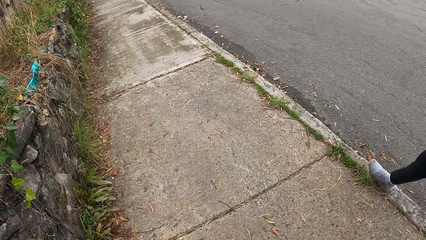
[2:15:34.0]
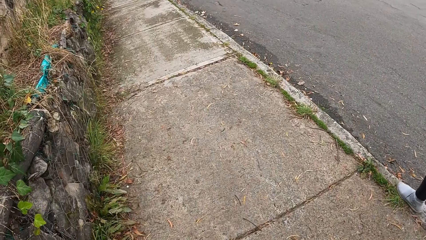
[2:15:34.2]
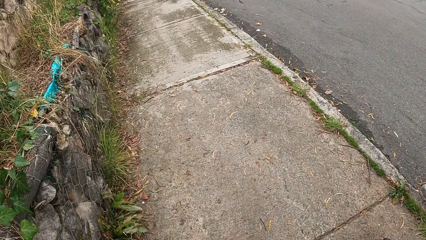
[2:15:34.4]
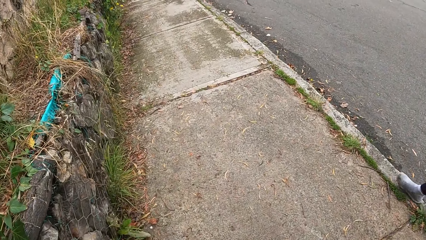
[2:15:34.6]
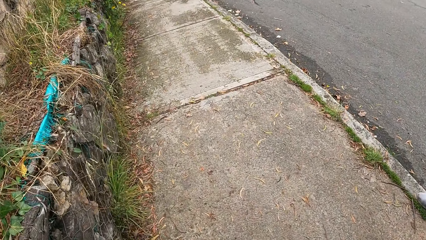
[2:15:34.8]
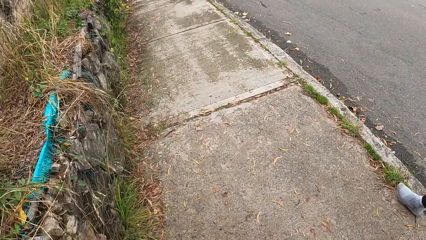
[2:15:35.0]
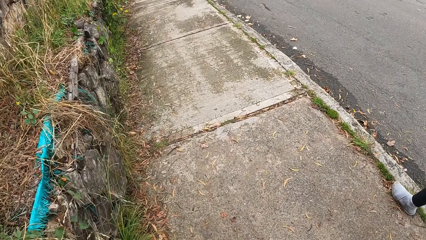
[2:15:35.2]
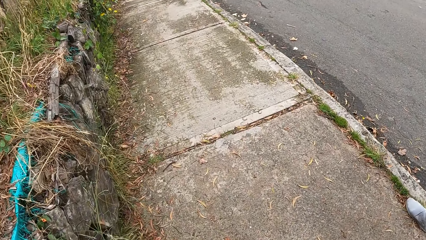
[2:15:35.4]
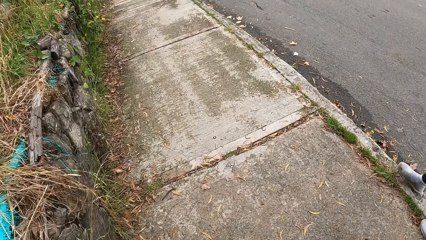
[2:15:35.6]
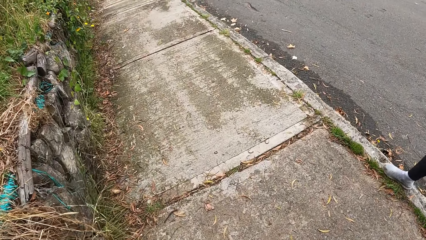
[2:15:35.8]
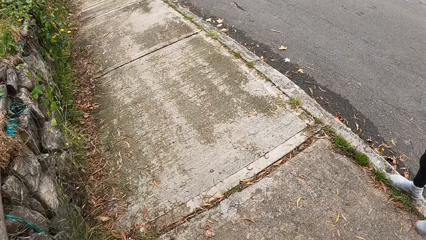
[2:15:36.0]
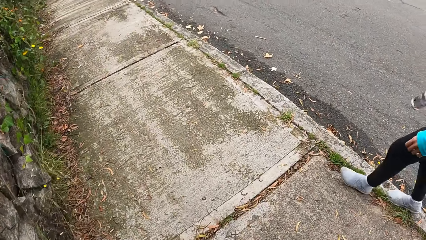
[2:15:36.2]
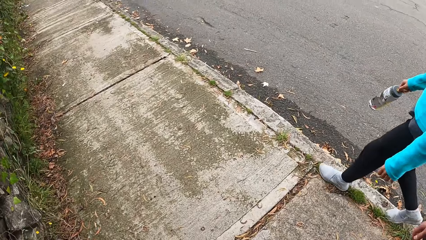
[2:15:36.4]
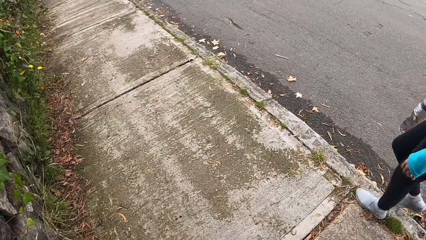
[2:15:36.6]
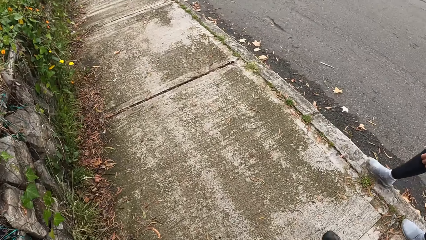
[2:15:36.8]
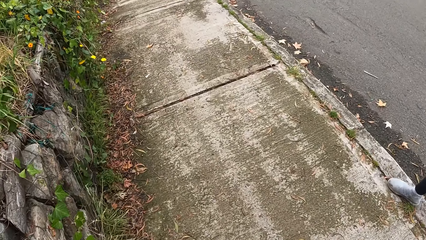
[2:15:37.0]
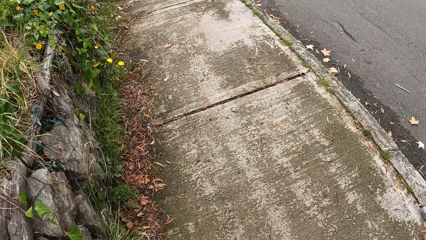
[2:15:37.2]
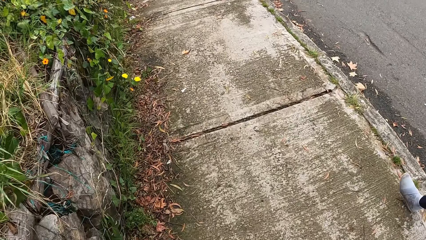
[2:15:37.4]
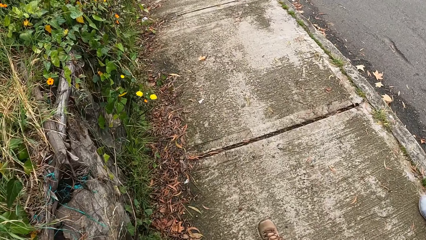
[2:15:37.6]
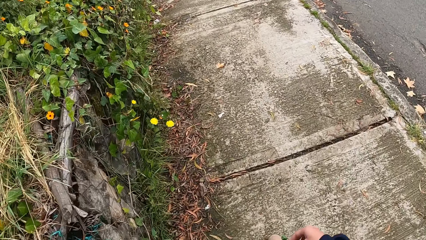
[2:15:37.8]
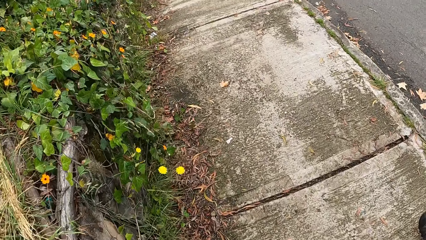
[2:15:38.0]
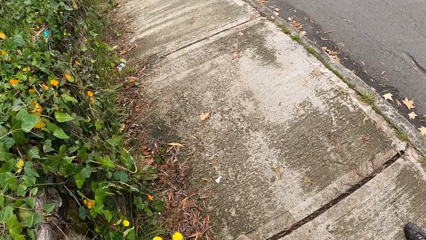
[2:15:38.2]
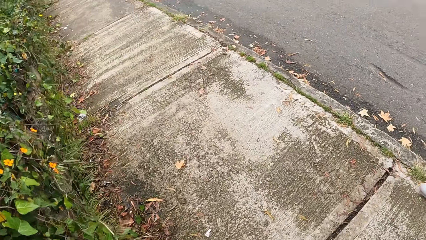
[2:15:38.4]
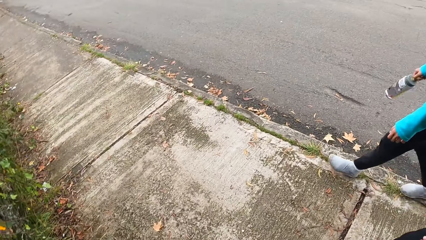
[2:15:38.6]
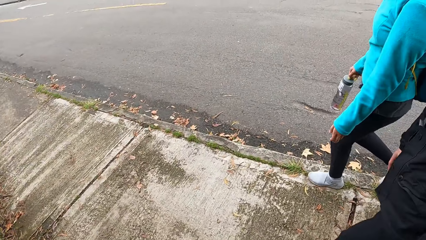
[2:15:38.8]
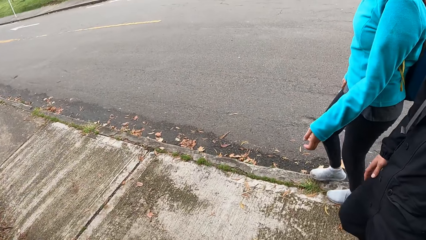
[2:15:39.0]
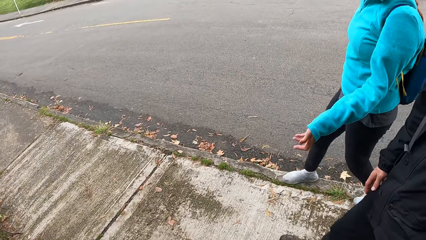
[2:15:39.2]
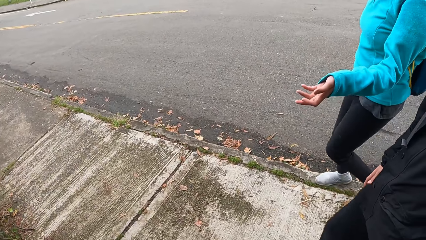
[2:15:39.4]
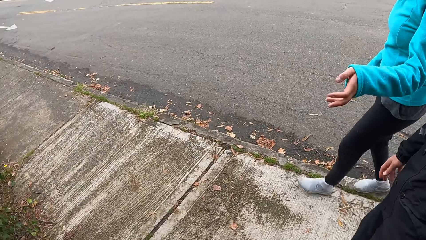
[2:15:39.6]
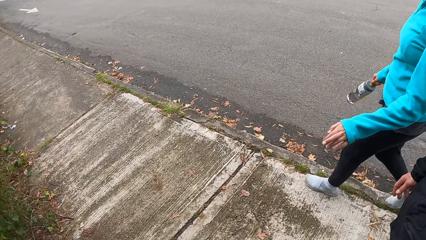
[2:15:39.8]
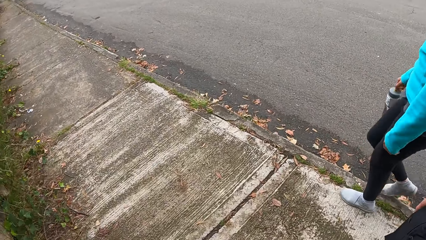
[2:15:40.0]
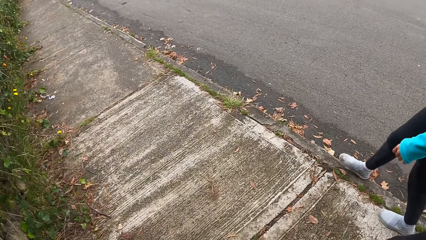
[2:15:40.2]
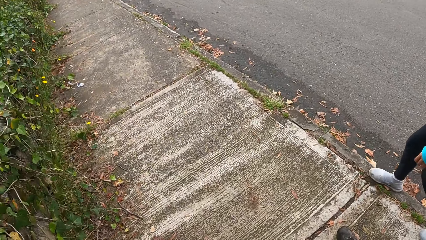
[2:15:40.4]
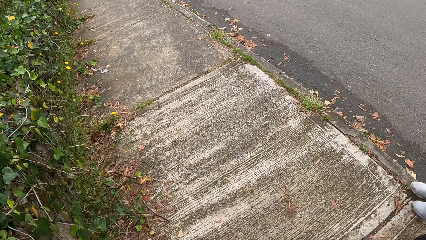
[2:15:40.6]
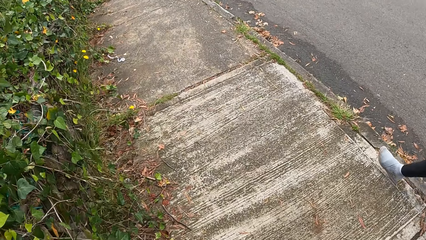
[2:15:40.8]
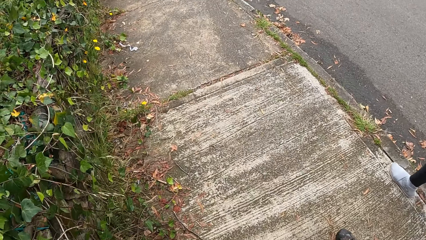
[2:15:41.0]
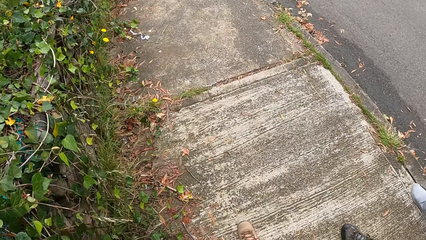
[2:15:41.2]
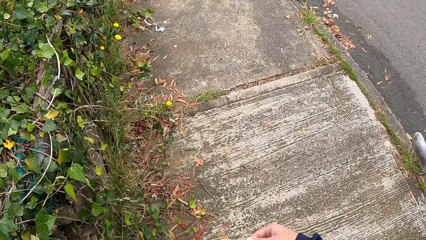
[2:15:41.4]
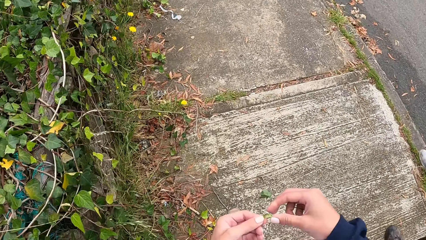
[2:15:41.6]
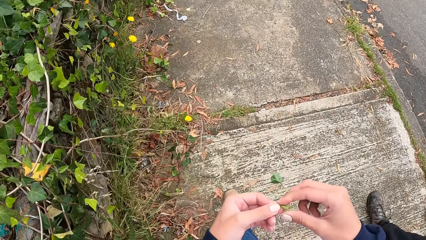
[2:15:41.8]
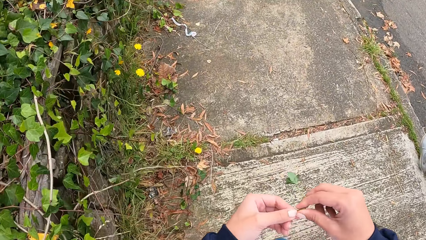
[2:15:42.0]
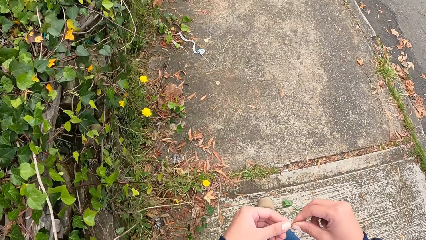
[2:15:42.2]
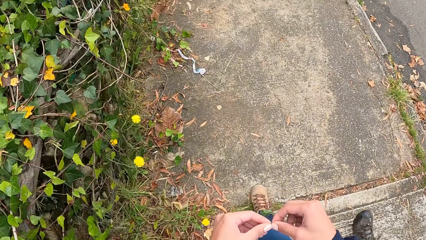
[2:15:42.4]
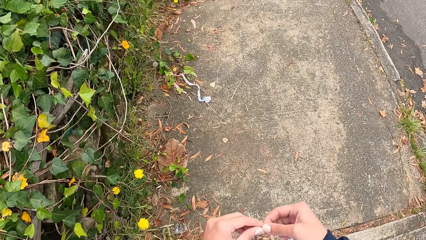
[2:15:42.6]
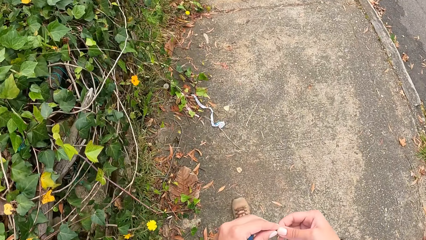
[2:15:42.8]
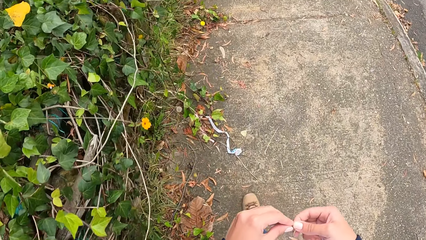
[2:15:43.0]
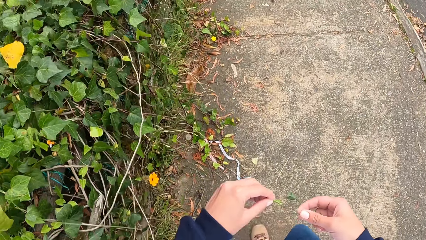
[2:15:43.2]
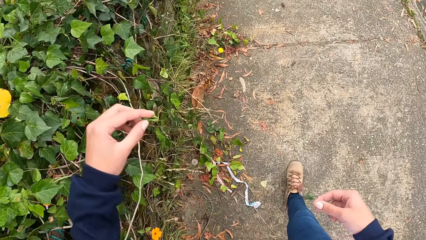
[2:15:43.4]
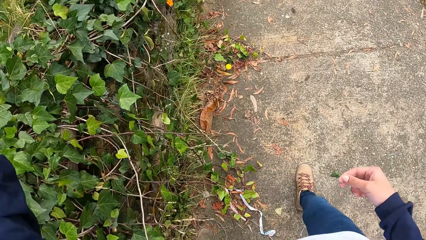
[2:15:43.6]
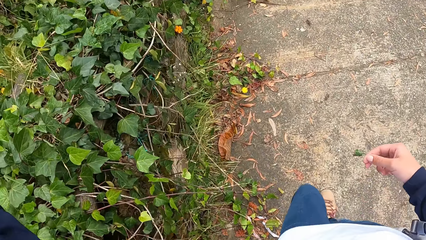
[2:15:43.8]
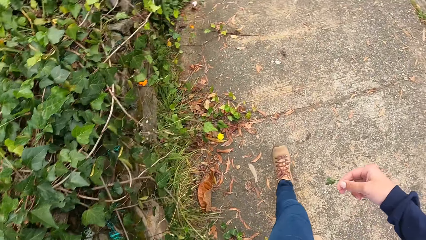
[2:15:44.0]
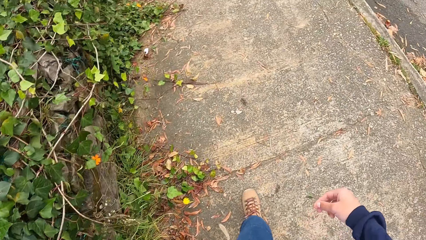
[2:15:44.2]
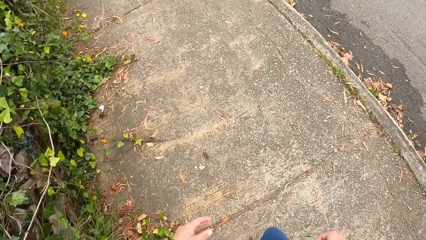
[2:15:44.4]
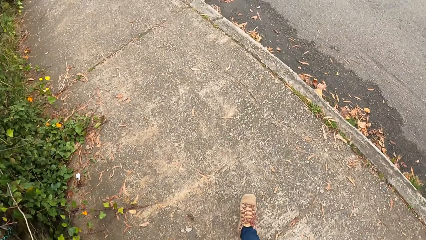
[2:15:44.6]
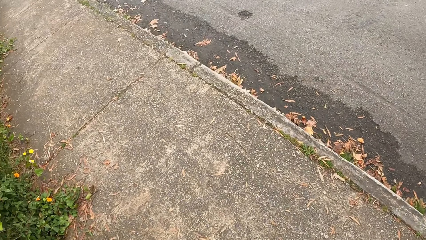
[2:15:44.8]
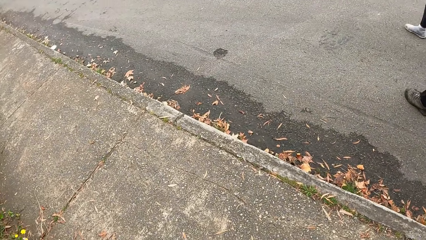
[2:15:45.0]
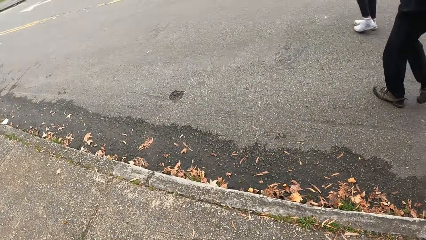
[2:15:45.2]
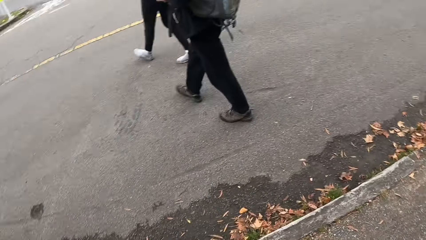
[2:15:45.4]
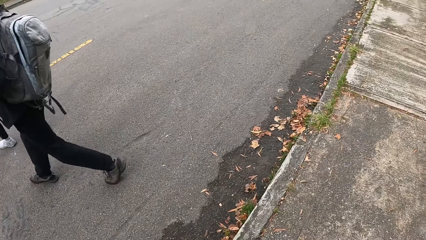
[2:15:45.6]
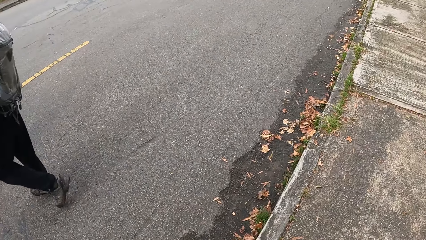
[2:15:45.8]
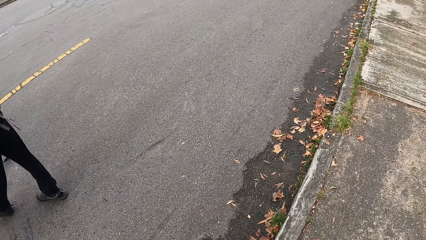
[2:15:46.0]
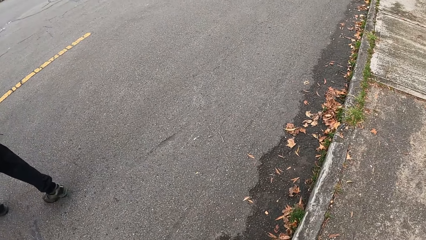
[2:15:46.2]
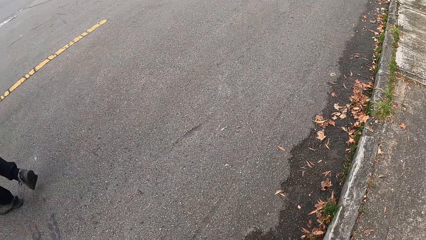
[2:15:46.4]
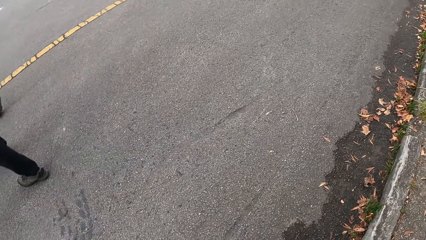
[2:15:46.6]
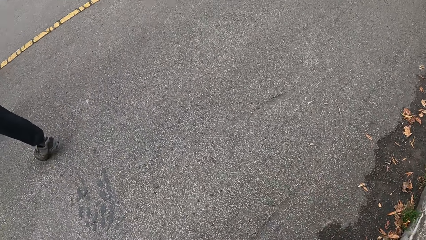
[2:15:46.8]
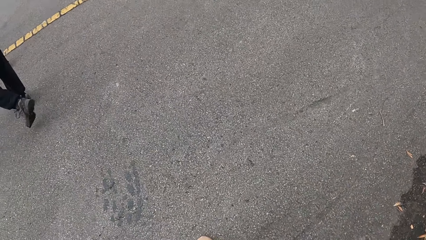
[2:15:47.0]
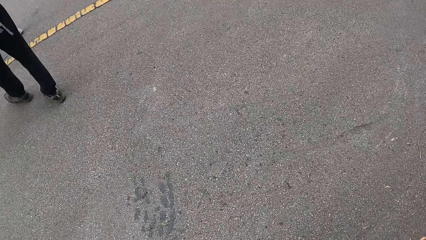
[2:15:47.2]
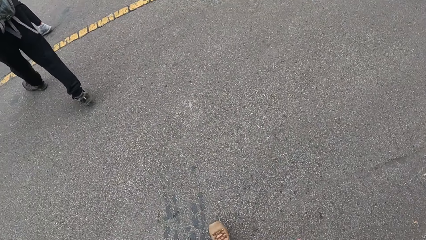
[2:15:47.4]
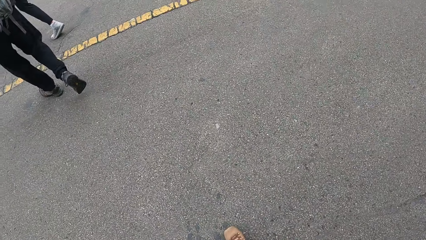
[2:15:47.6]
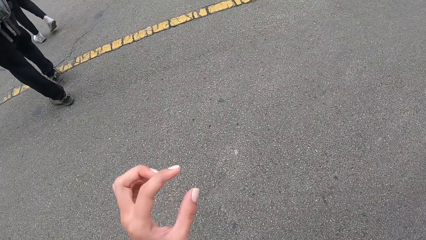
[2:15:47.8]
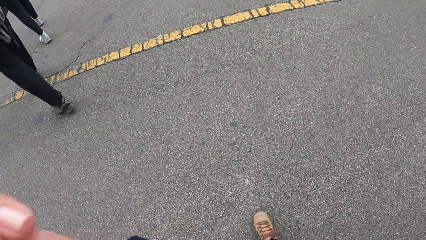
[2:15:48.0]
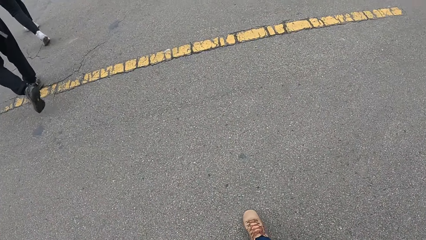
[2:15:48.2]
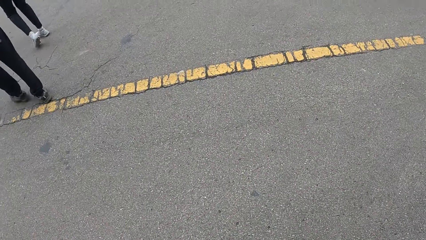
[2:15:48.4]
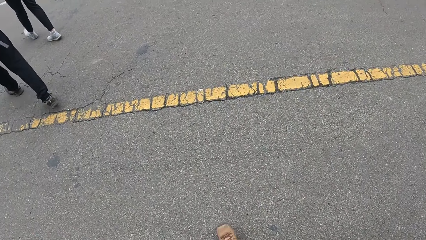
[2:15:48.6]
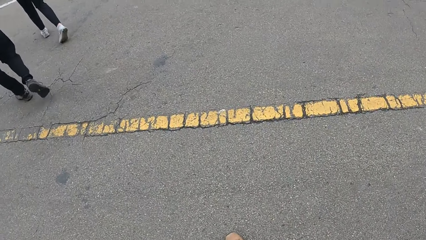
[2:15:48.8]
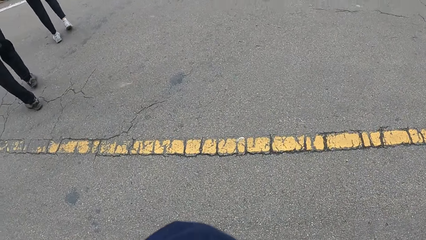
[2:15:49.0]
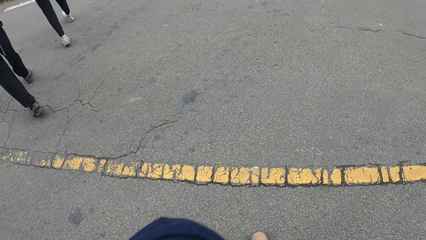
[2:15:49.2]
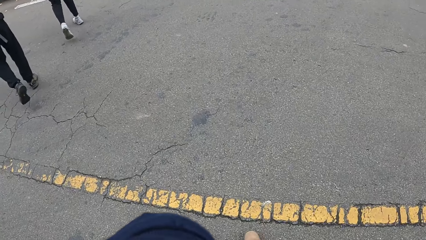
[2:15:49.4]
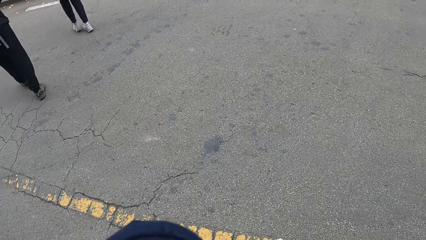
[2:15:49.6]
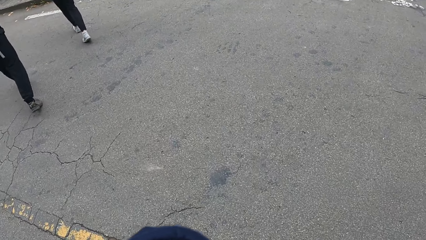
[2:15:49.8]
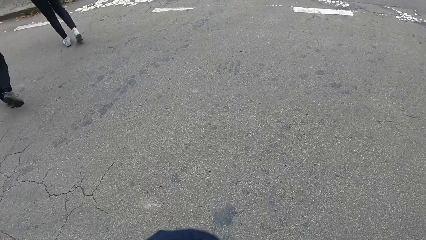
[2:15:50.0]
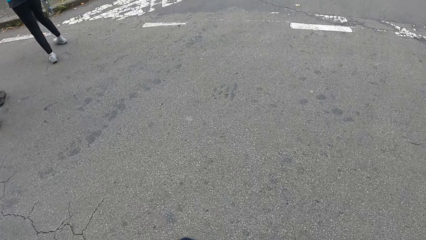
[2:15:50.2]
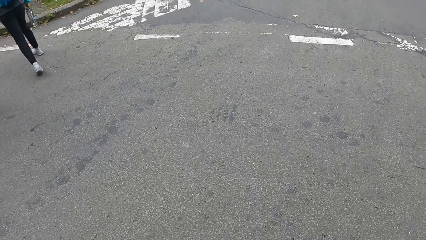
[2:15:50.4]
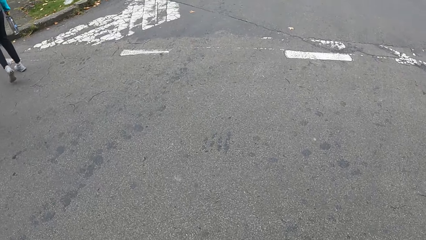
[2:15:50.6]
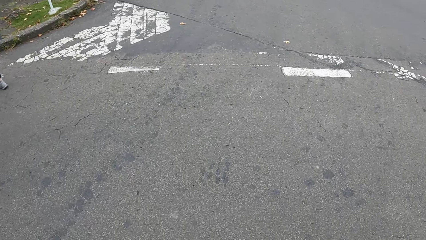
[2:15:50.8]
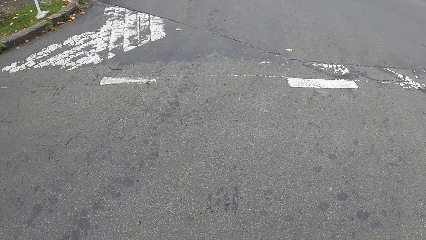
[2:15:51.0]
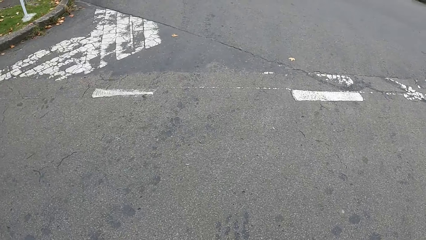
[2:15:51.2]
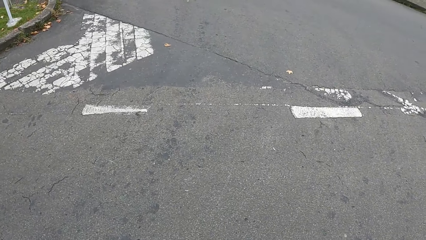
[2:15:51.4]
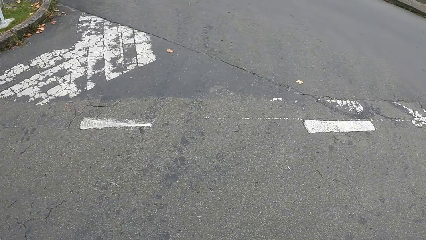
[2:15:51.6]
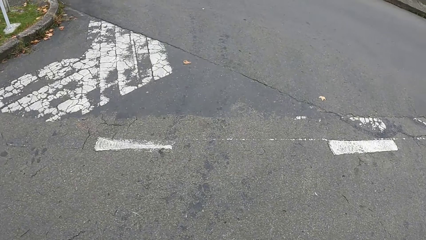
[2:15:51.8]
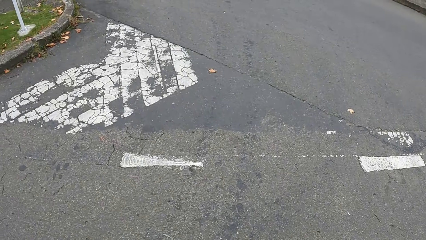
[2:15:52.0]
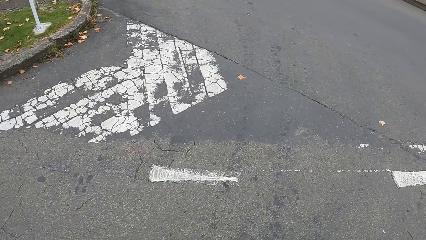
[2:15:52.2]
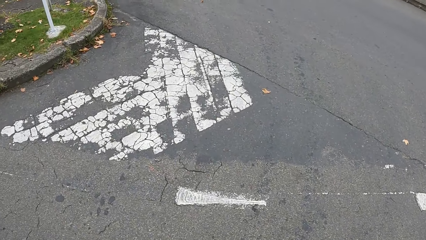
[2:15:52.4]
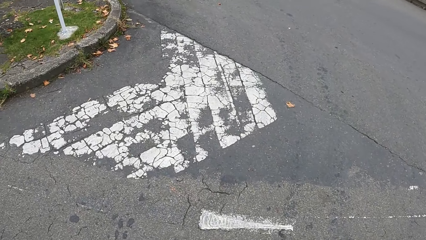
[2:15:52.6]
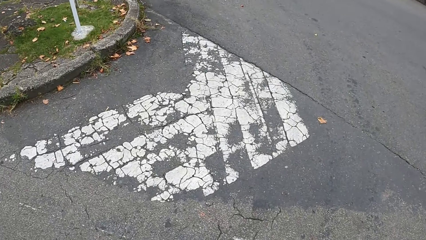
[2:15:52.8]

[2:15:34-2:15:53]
The camera wearer adjusts the leaf with his hands. He throws the leaf part away. He crosses the road. He steps in the footpath.
